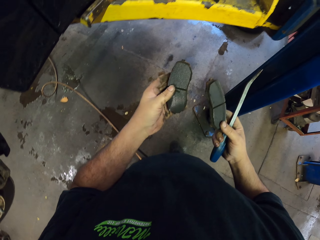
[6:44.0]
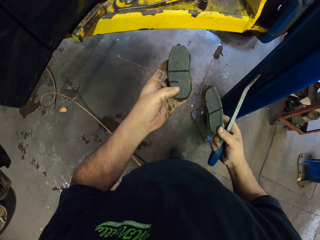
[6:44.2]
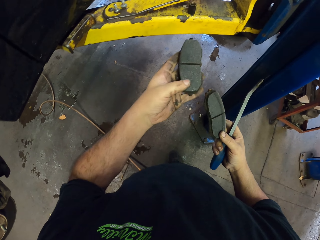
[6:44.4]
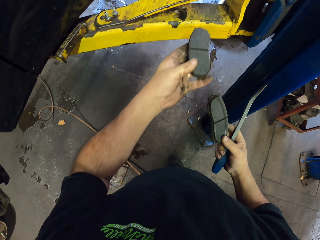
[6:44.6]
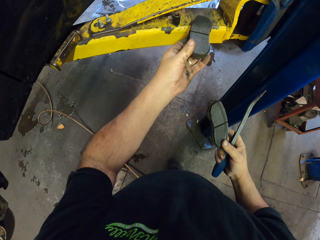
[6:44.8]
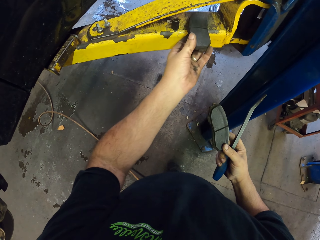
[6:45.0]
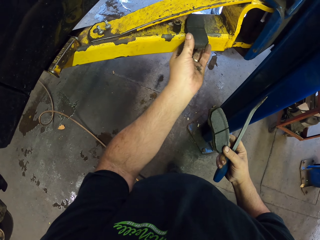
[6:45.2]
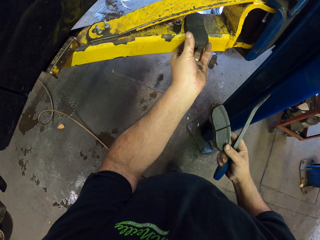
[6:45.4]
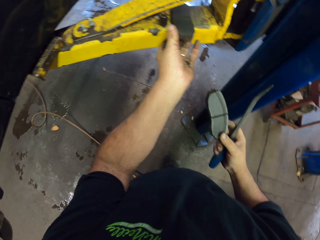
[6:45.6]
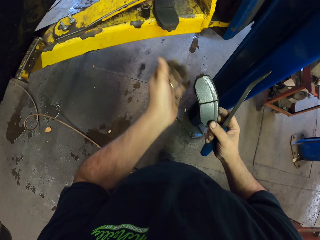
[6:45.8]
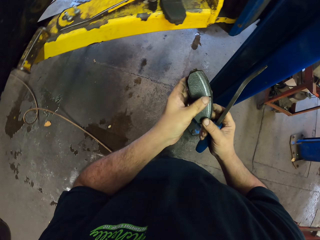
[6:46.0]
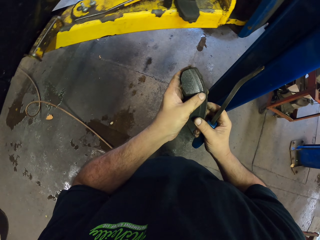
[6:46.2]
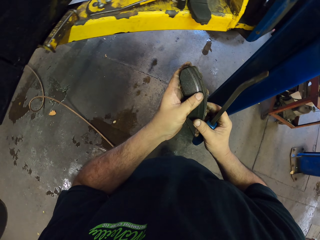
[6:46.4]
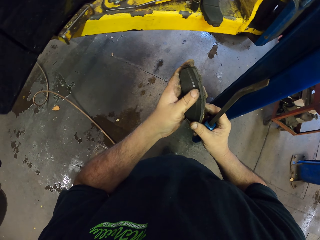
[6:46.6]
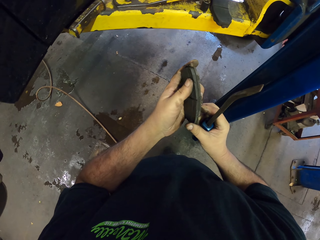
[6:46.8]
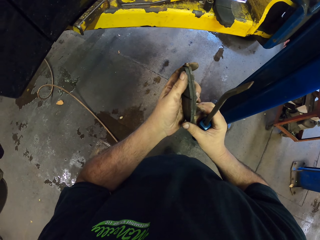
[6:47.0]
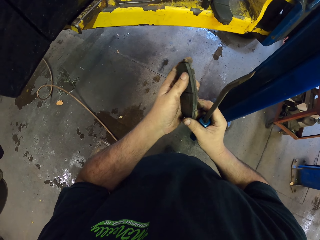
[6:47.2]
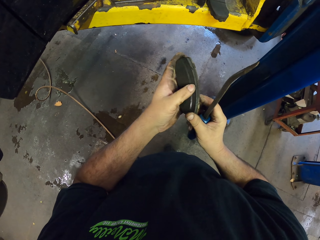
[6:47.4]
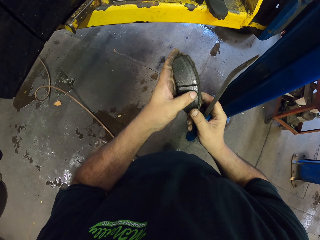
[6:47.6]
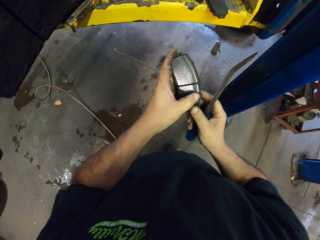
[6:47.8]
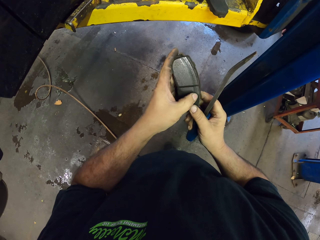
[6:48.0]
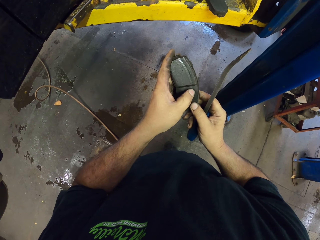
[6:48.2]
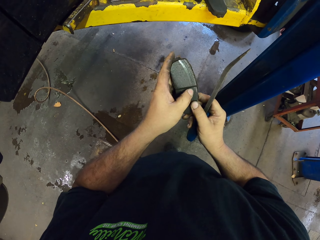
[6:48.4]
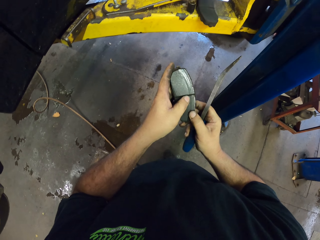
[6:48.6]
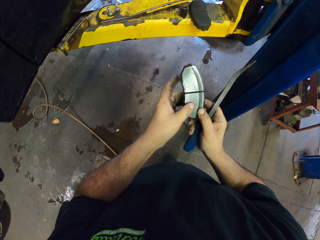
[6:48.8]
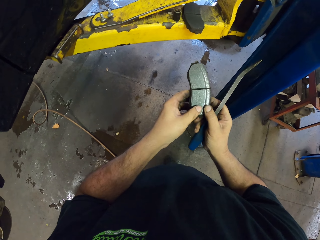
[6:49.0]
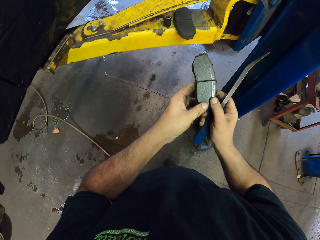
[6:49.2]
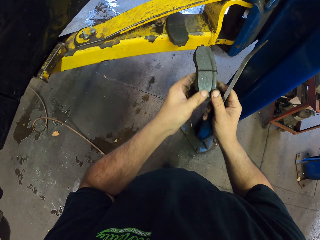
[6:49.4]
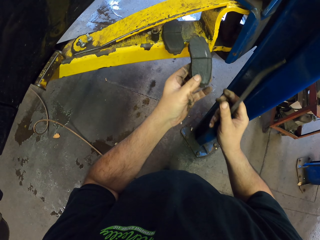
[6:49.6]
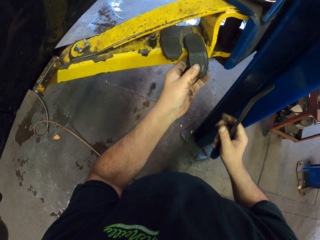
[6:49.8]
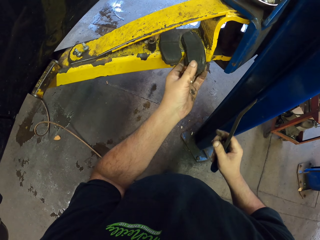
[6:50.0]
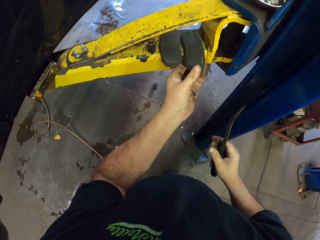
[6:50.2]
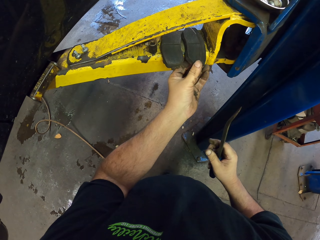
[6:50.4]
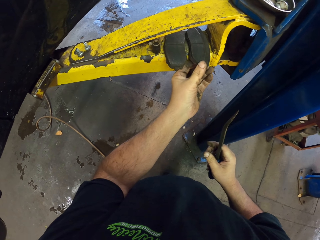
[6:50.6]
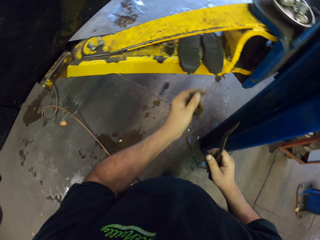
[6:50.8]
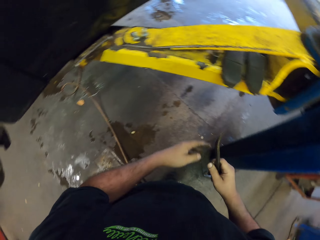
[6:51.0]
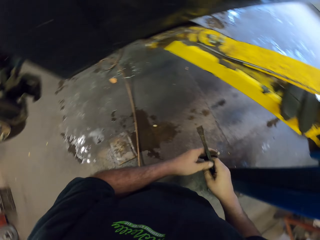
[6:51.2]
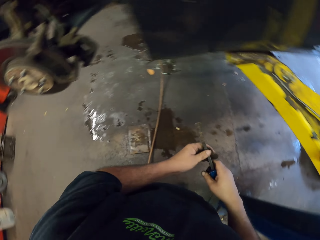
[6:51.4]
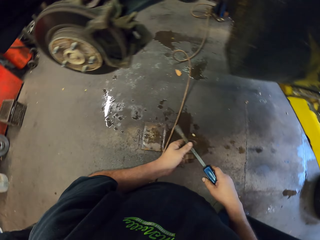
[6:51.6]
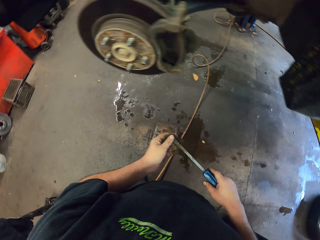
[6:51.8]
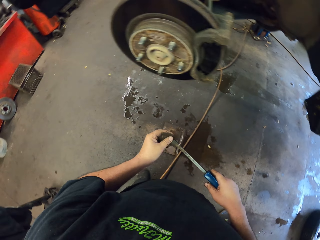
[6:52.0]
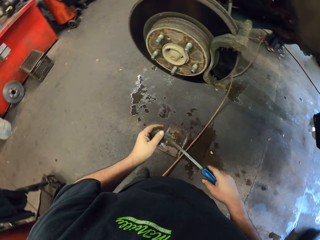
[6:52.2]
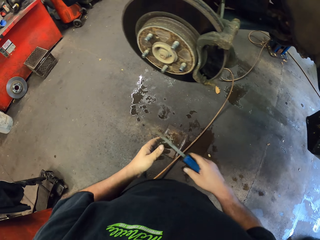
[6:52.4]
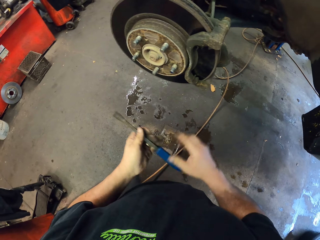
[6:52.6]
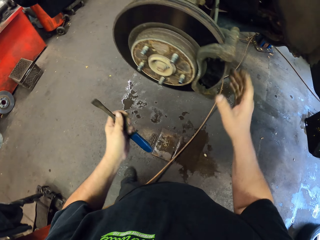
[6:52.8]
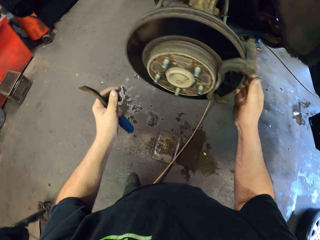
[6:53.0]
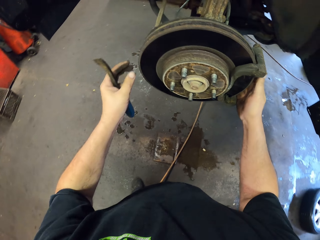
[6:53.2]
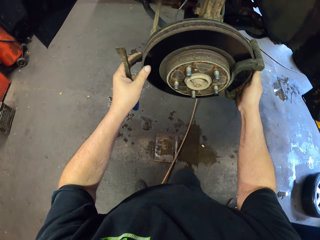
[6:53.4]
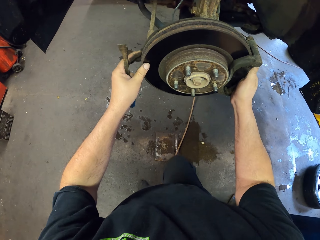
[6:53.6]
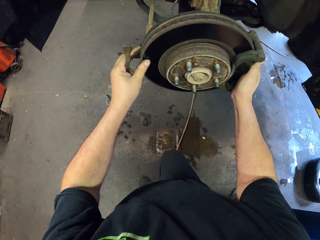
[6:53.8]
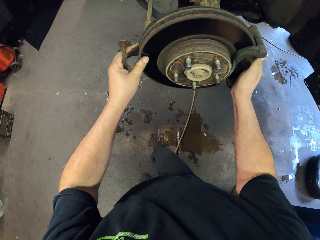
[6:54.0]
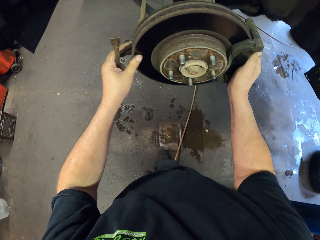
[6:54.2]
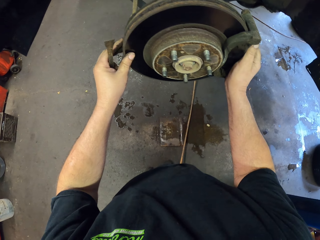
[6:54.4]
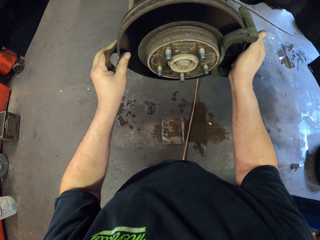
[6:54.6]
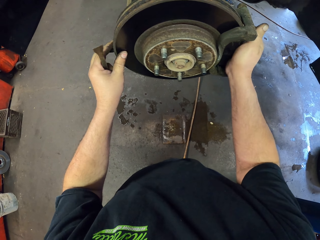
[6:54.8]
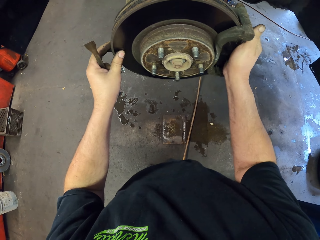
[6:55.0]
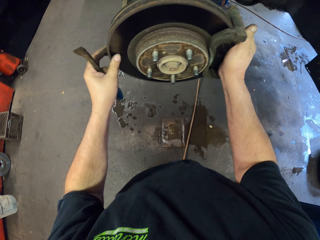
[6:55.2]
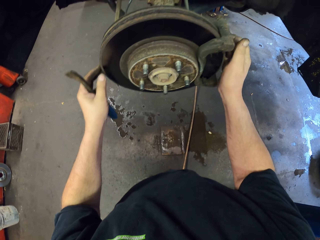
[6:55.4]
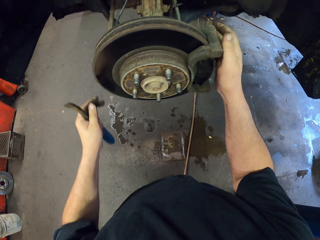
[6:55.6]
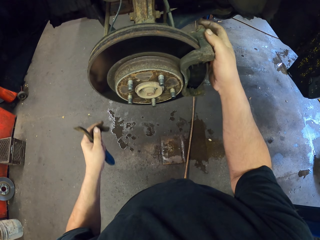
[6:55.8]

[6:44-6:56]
The camera wearer puts the brake pads on the metal stand.

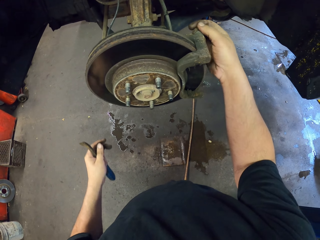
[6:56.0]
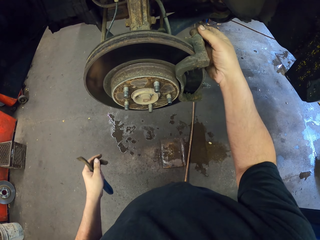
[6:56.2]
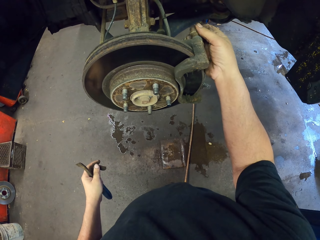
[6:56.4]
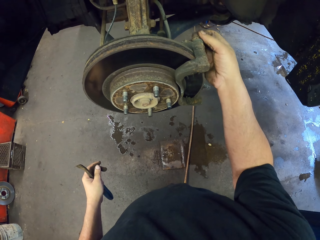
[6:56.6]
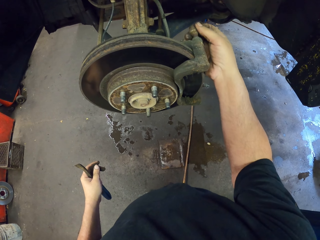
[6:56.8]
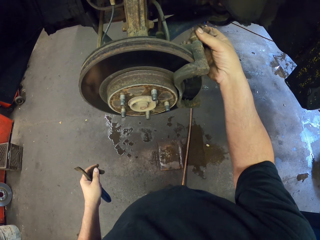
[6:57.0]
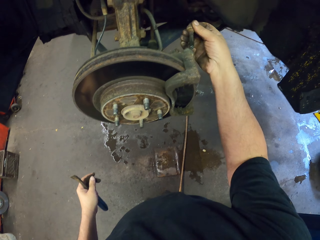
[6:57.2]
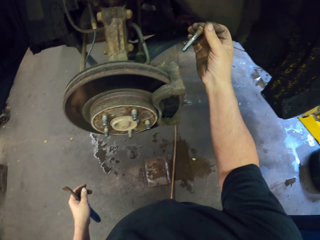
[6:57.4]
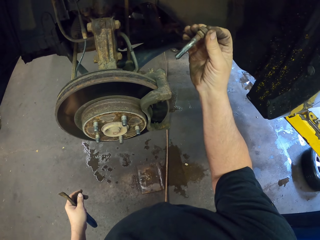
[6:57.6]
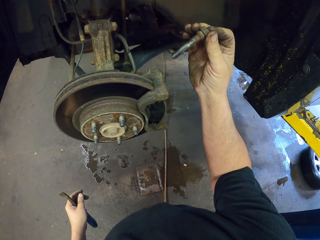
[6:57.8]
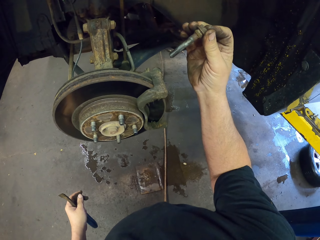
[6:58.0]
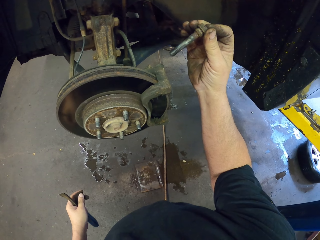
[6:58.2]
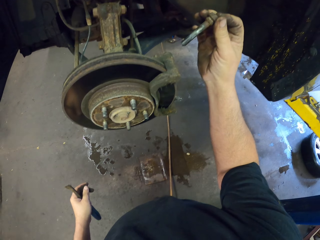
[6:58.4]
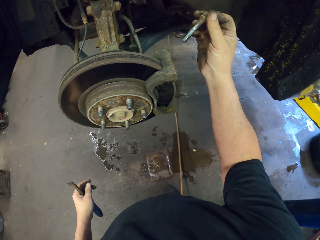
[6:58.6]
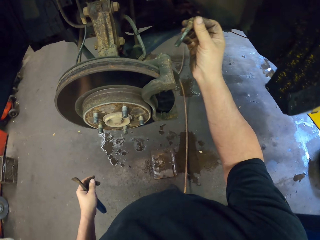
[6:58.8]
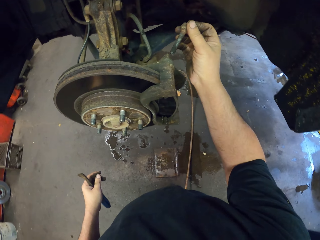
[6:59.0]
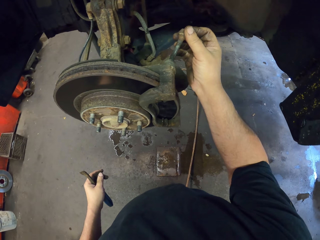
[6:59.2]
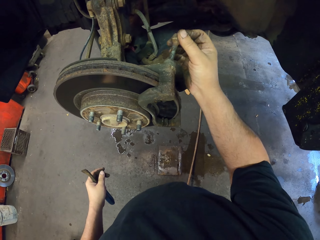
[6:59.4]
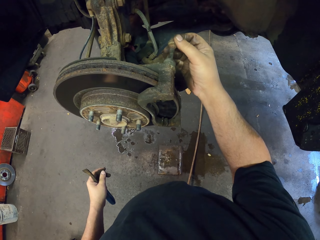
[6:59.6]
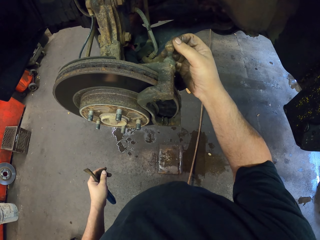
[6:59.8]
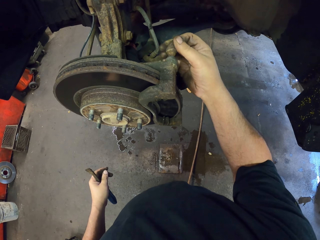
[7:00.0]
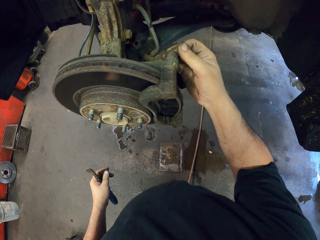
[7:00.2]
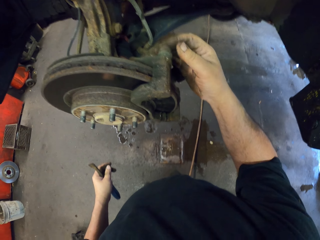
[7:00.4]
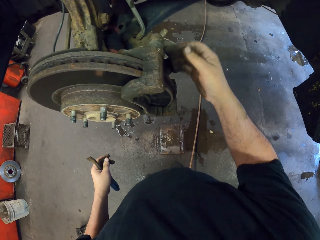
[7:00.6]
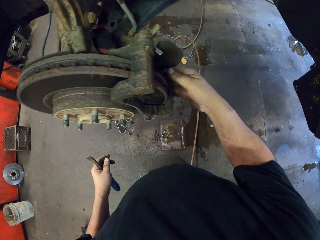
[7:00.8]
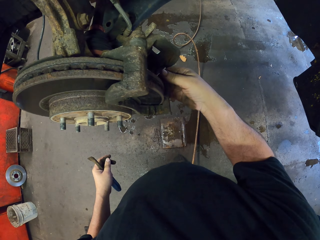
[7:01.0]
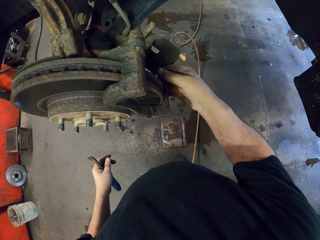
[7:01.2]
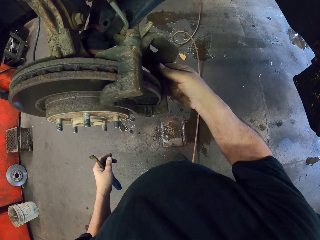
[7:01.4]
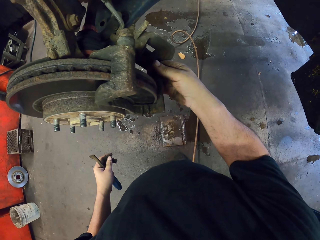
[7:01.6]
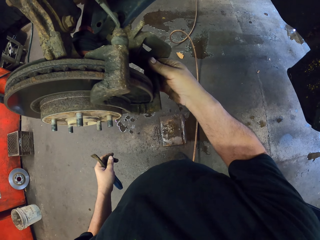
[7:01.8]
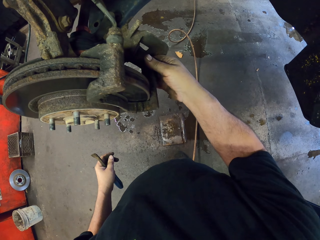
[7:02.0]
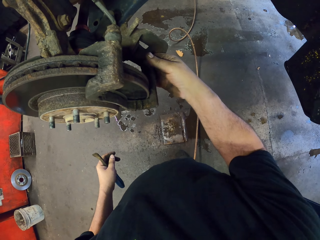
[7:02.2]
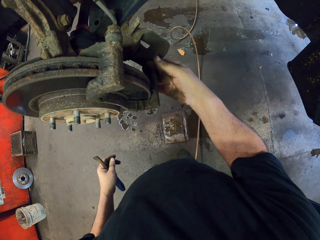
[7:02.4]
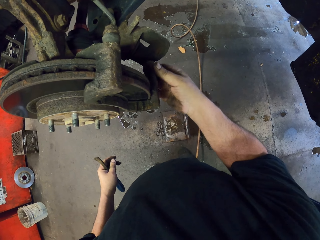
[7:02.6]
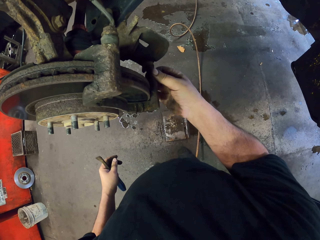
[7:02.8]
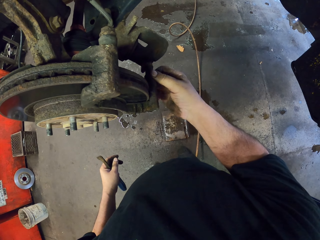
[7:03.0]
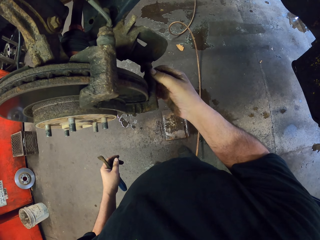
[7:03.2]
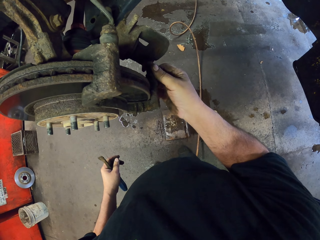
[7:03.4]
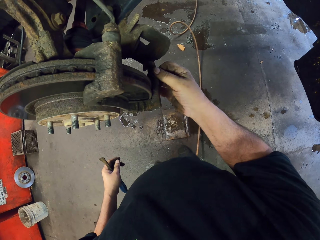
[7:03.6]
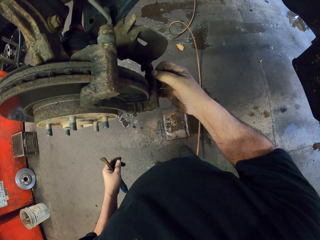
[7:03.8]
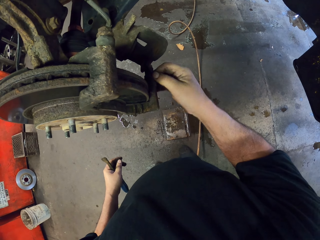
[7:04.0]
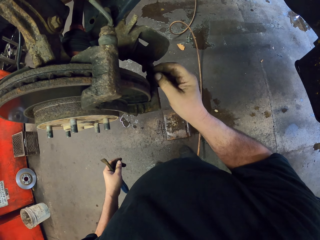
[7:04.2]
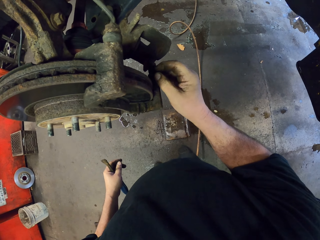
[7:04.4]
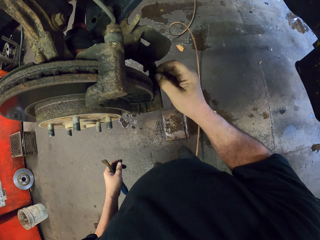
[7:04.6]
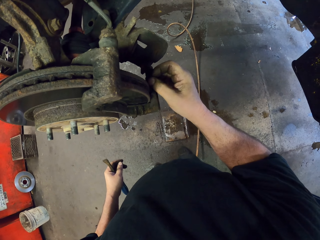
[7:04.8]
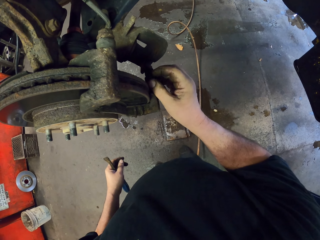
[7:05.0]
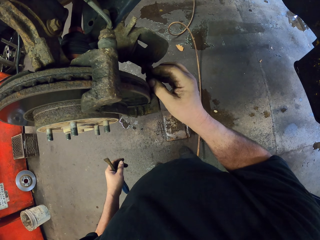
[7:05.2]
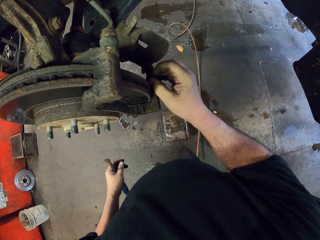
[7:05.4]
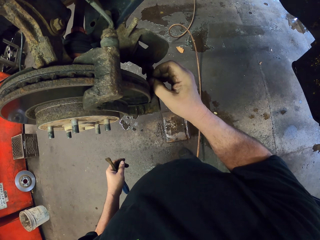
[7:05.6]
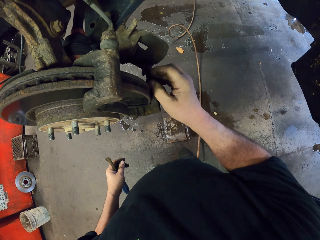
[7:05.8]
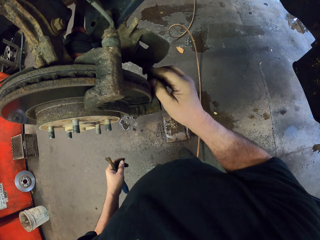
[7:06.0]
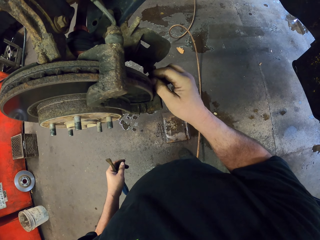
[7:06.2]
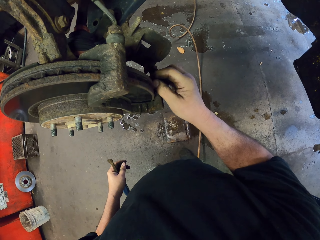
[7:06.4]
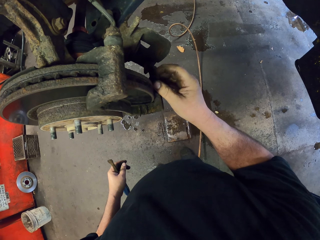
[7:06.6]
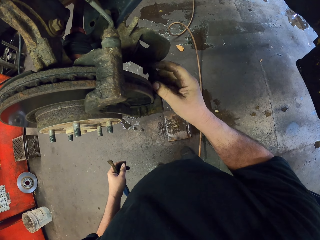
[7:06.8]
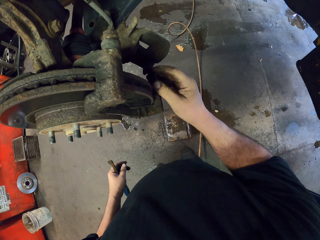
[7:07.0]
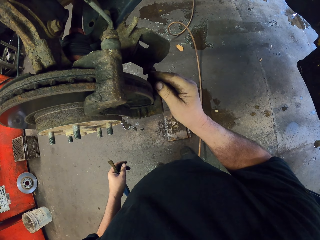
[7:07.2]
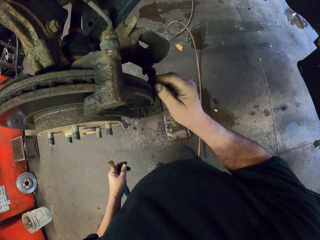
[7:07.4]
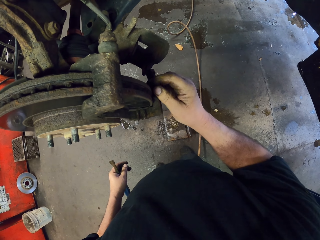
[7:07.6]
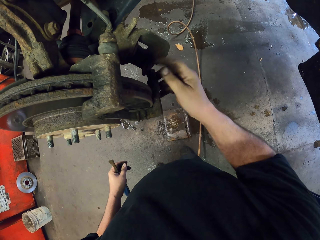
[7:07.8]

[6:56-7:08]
The camera wearer removes a bolt from the wheel hub. They put the bolt in the wheel hub.
